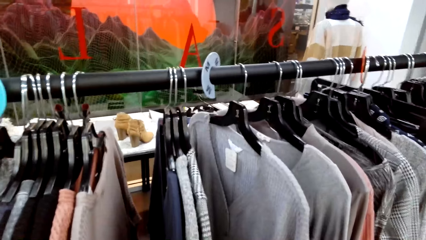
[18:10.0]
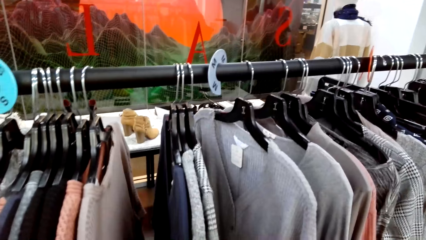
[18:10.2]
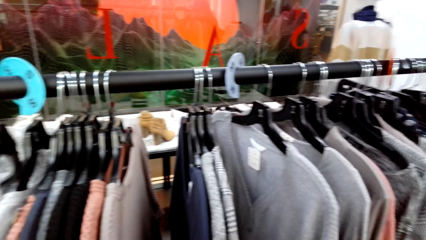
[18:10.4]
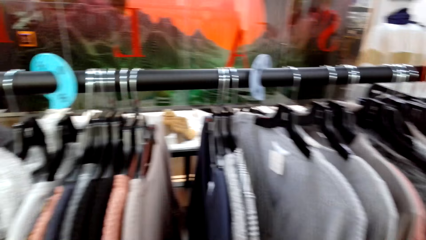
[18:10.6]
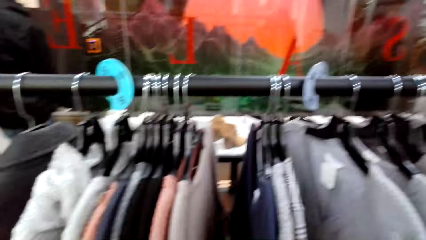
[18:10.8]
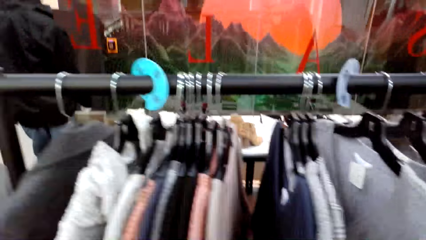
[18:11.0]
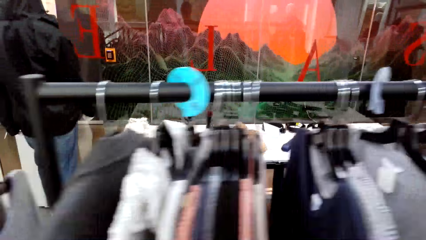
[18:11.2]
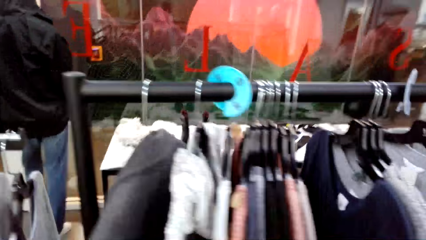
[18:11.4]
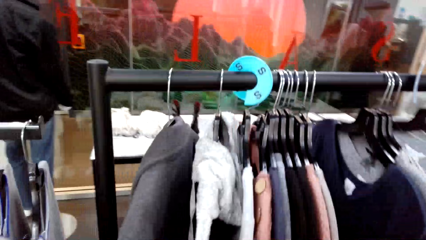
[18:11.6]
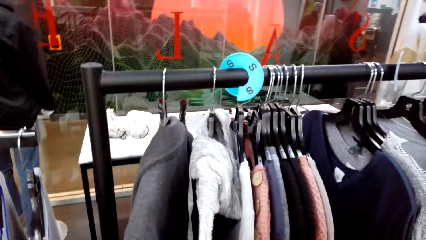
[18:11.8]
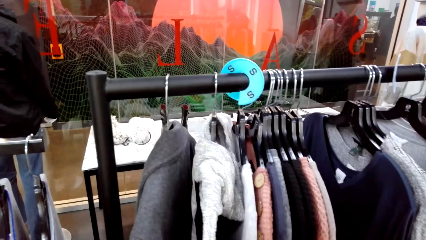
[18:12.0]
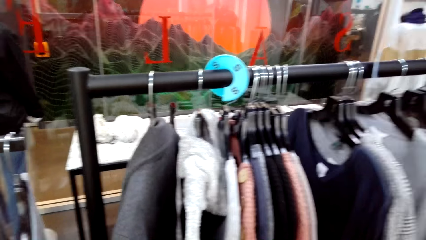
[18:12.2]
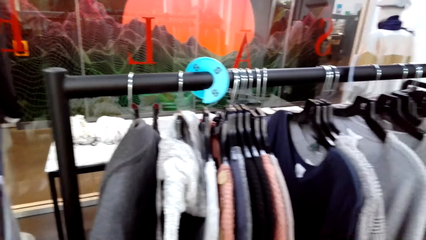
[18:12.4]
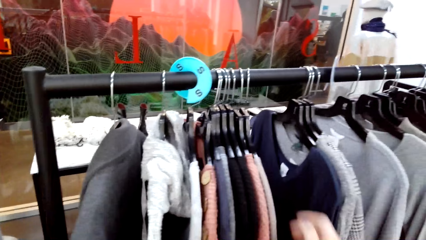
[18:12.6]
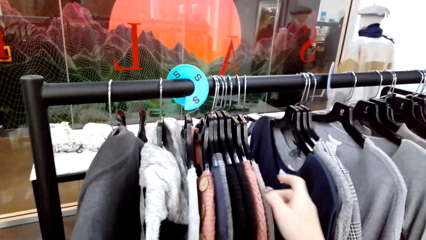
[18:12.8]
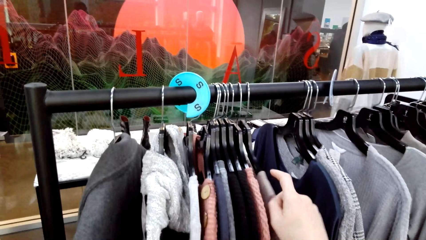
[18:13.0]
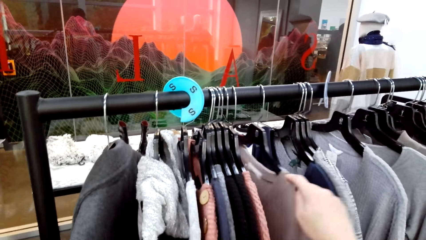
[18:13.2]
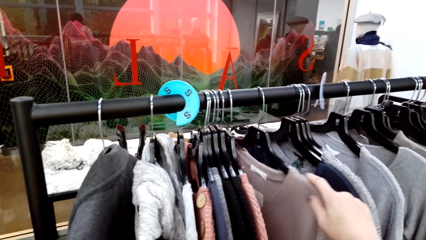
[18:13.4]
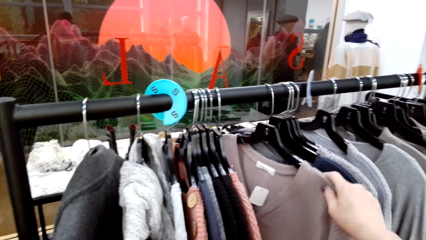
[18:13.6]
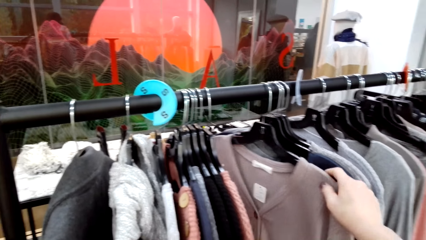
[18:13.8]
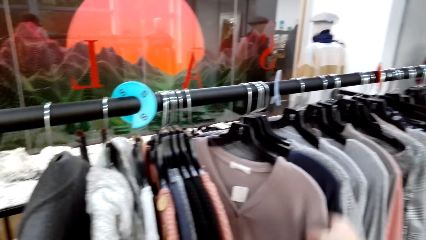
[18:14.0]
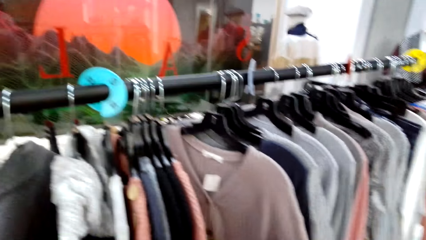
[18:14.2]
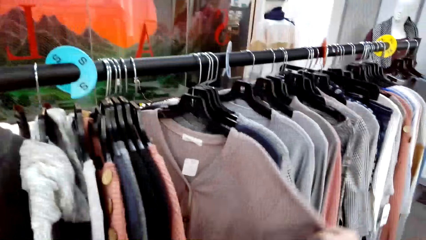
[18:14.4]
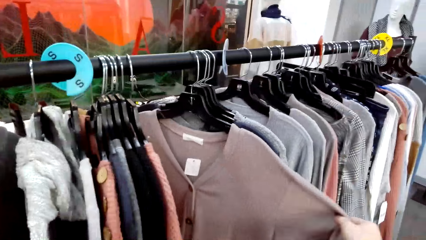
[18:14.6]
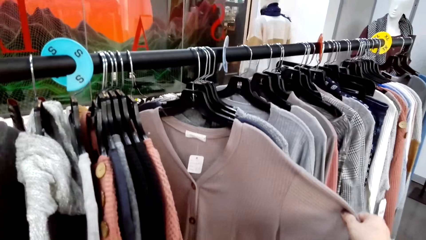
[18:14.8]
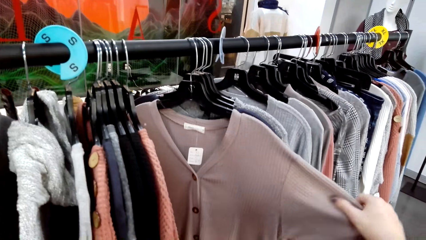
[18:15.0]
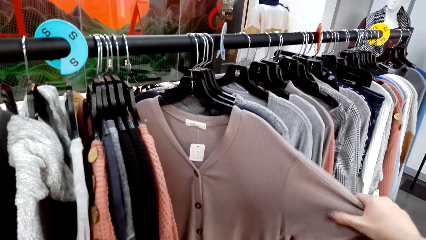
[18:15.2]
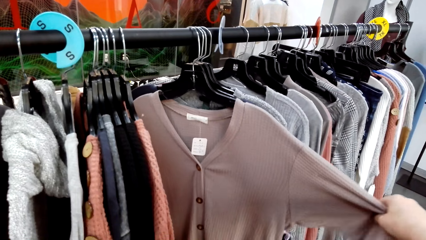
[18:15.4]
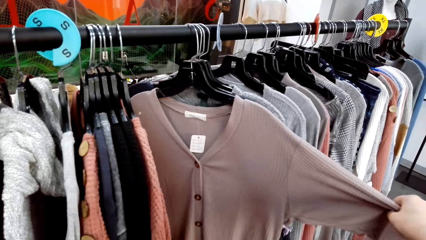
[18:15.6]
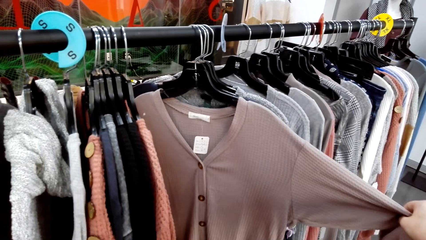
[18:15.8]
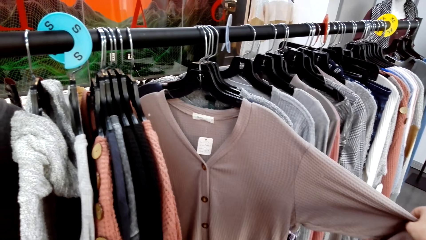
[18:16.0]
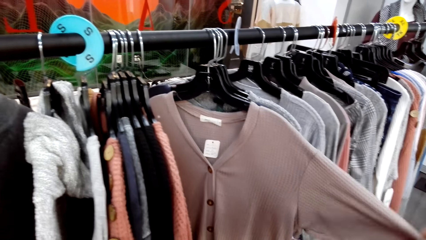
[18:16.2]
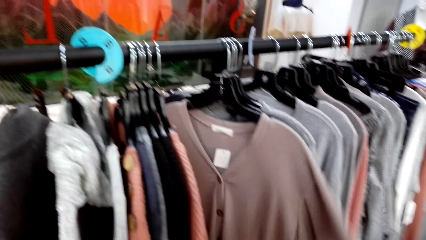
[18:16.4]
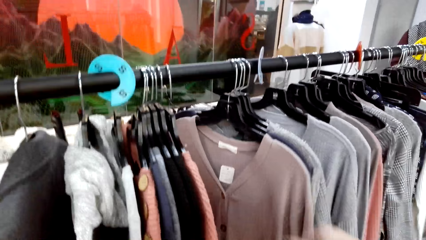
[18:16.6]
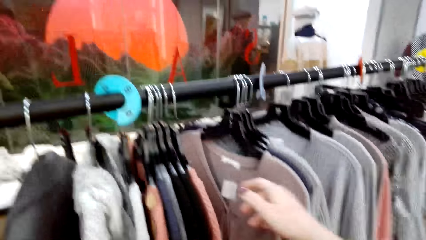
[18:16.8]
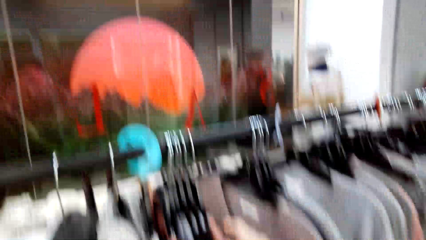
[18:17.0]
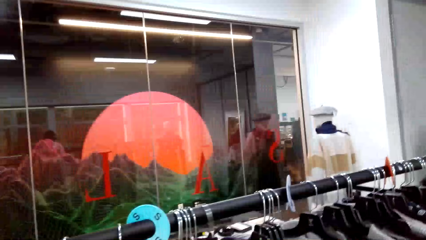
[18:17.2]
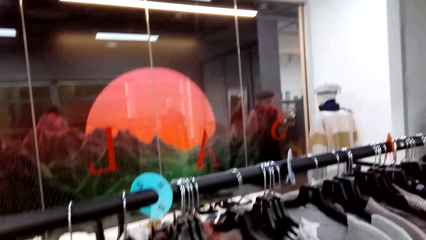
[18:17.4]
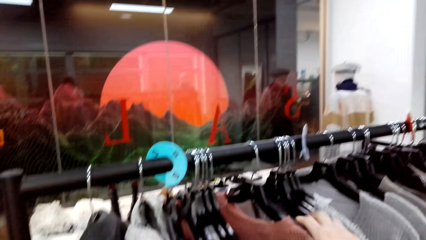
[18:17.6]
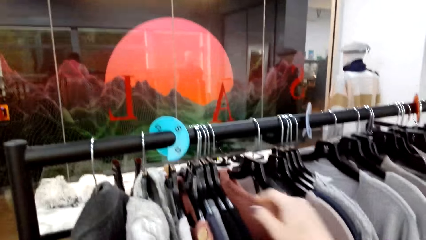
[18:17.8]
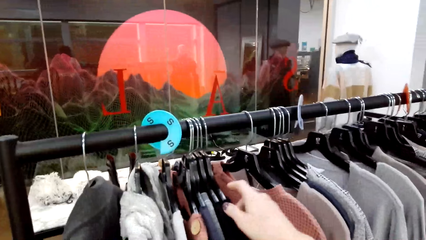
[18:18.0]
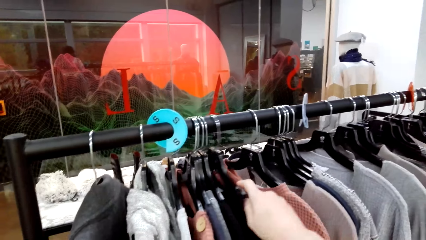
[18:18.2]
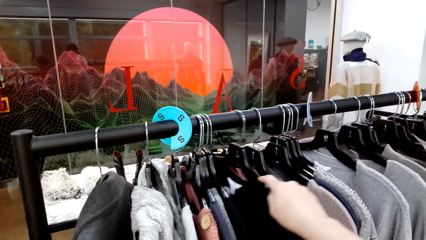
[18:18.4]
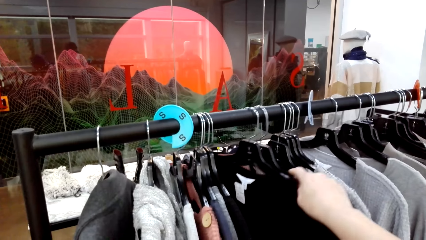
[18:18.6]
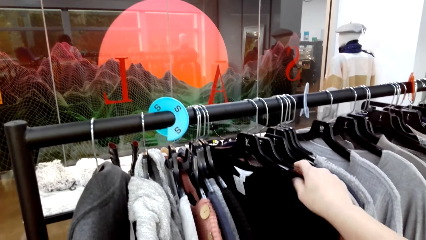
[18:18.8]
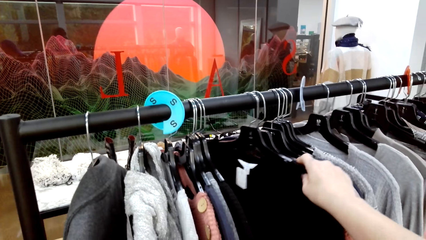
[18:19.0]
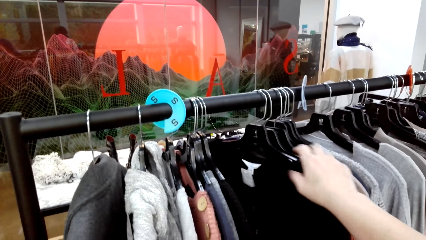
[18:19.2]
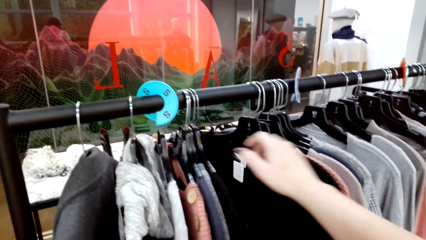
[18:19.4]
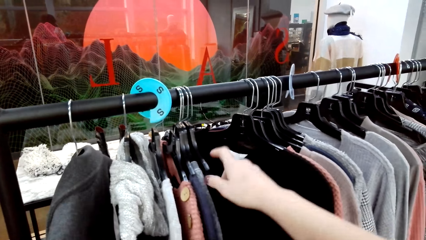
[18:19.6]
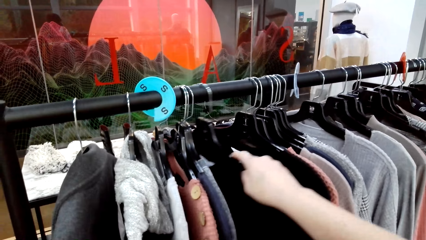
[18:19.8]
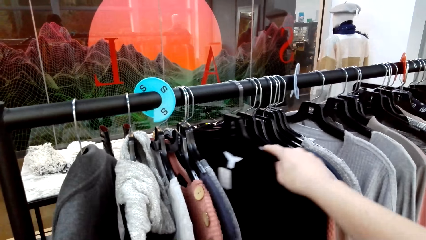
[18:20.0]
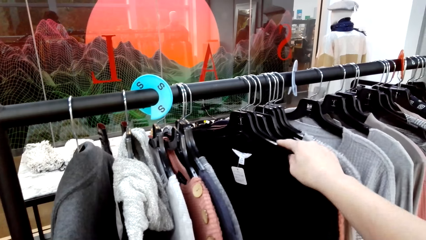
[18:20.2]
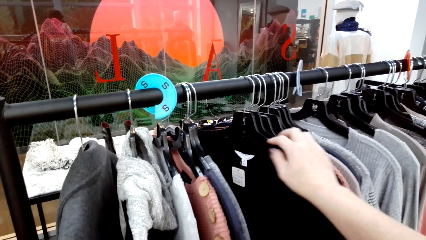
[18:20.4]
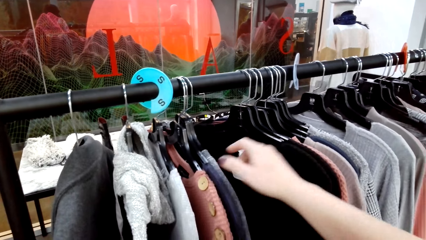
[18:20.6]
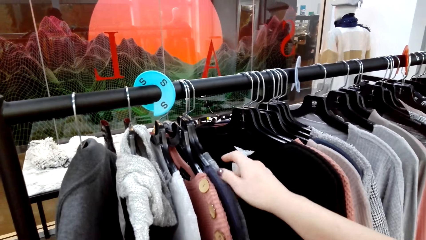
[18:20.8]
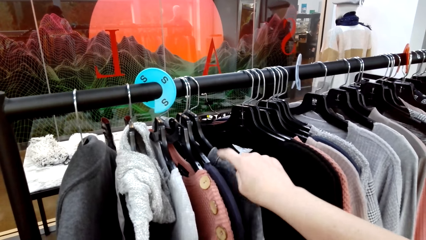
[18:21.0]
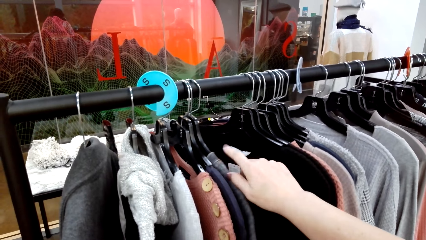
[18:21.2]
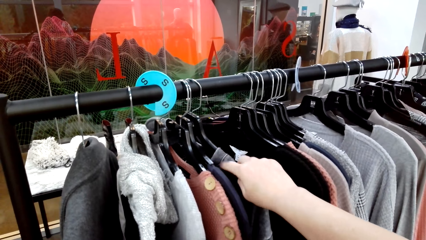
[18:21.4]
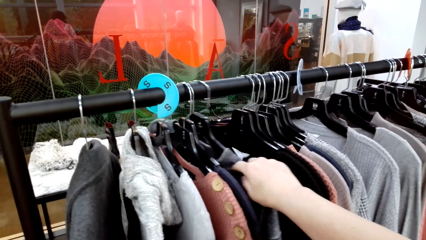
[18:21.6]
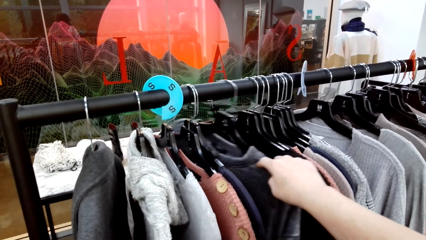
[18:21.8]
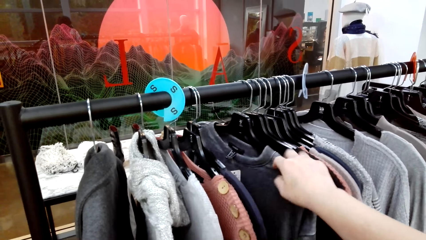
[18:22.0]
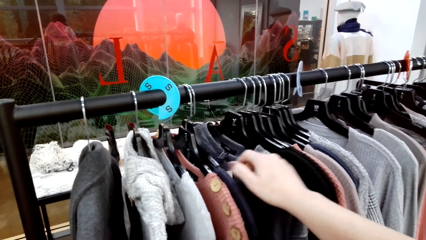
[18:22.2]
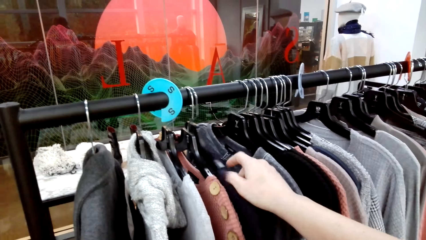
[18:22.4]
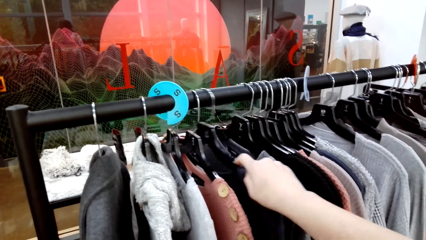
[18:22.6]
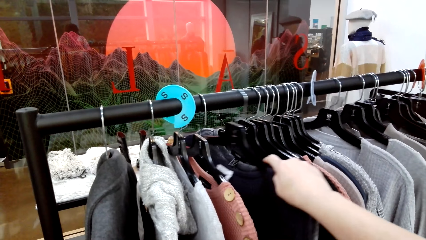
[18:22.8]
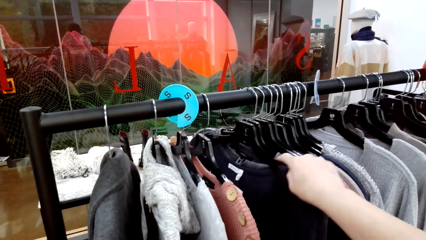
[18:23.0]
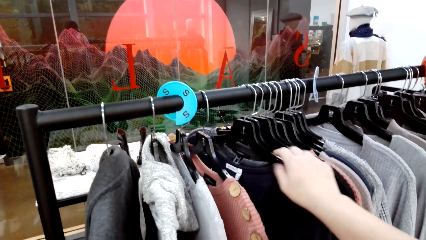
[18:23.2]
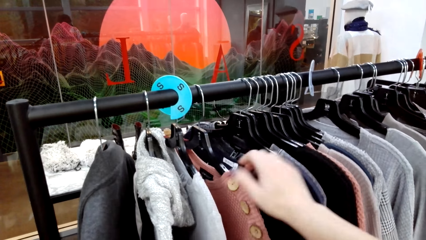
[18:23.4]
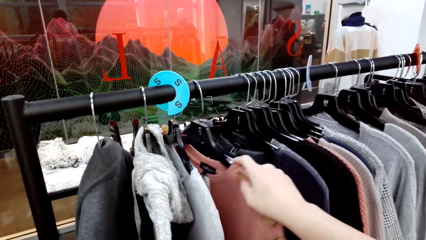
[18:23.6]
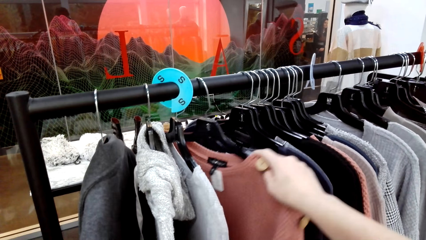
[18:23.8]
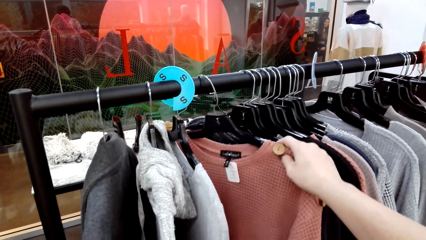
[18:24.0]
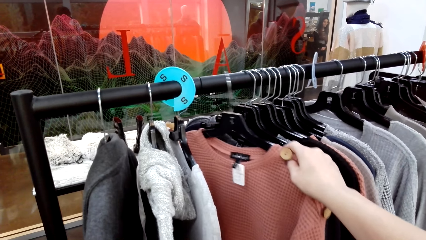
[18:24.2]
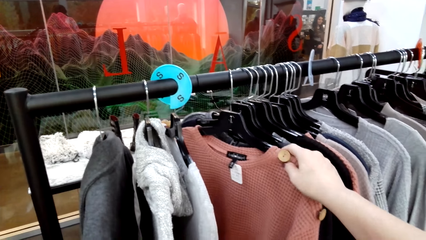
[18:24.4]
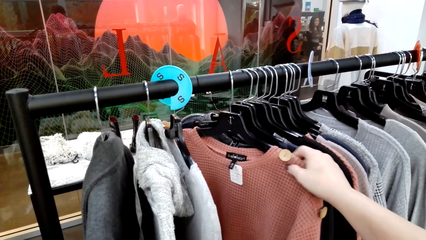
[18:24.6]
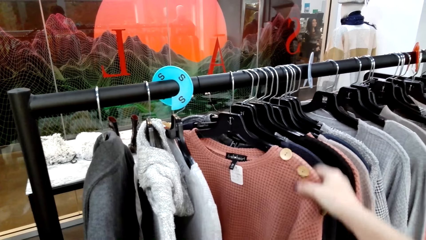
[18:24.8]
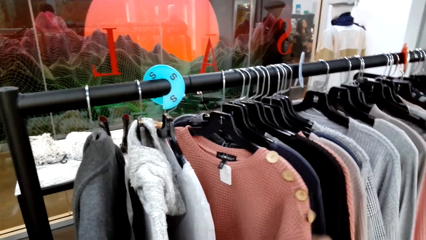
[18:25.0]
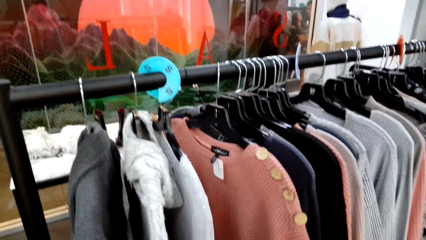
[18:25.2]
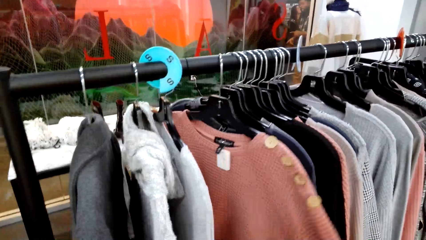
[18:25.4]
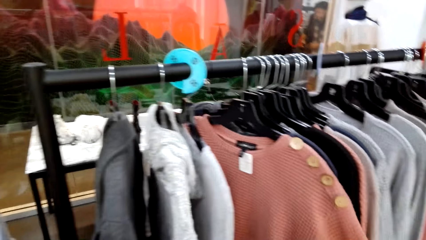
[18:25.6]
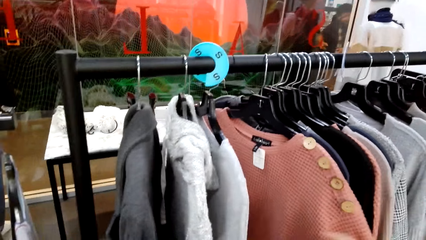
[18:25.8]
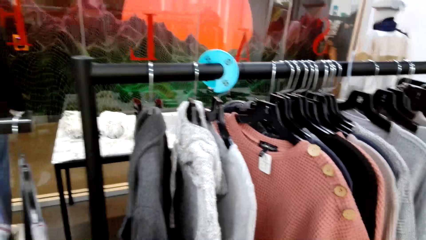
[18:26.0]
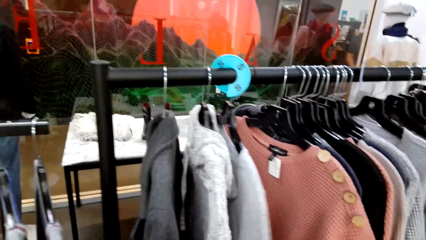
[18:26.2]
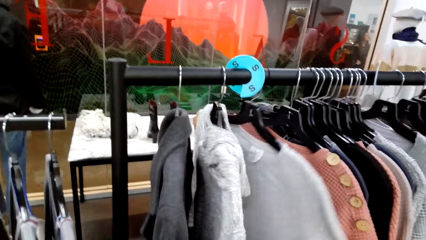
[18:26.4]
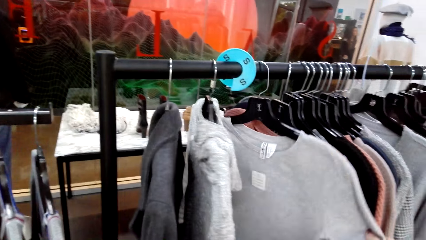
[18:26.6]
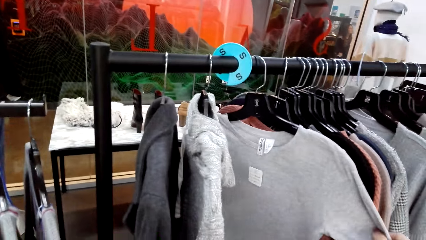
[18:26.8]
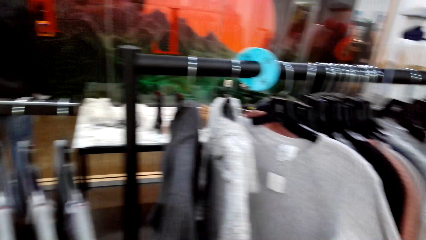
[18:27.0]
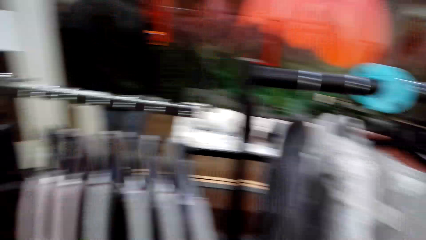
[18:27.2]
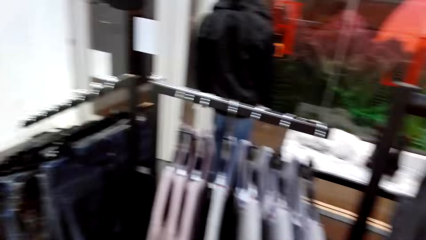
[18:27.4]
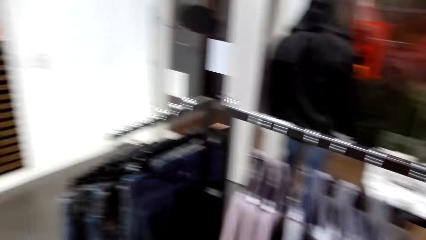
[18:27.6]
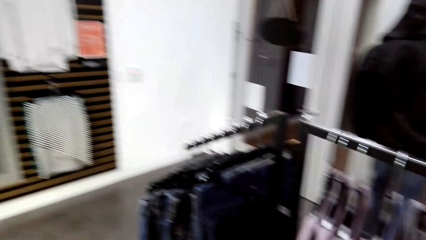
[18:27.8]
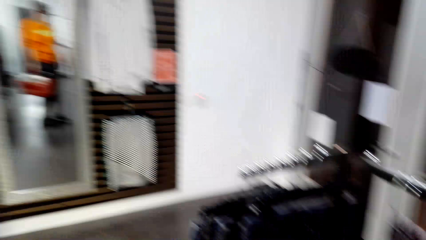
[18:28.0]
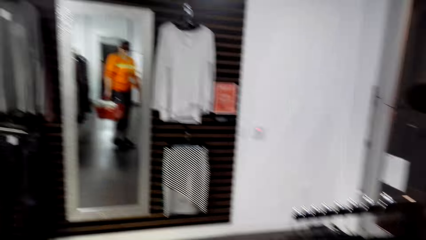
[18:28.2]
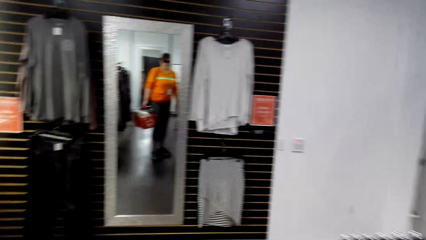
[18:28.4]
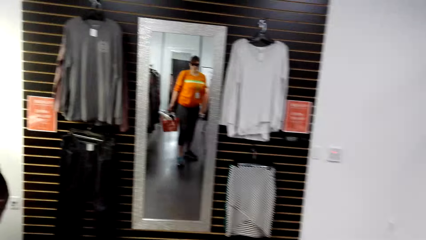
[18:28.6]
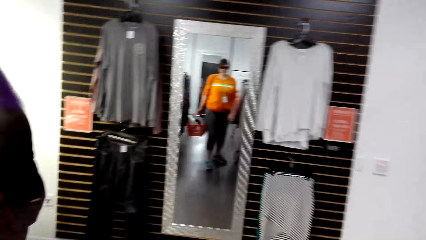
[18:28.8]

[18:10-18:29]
The camera wearer moves a cloth. They look at the cloth. They look at the cloth again. They release the cloth. They move the cloth repeatedly. They look at the cloth. They move the cloth and move around.
